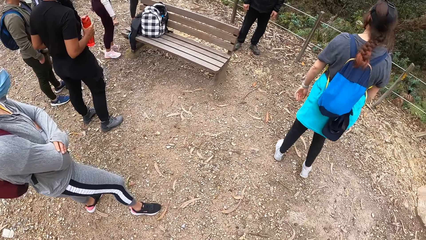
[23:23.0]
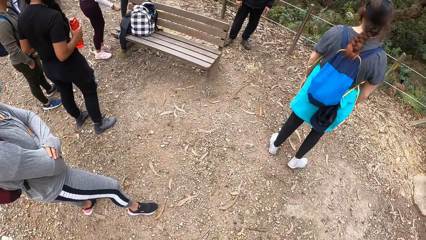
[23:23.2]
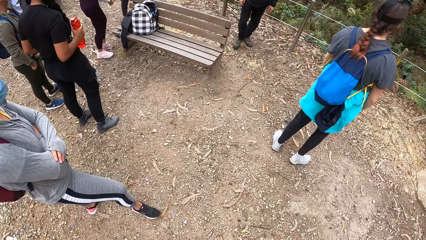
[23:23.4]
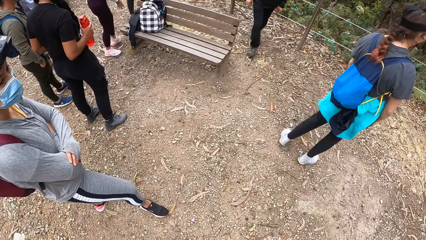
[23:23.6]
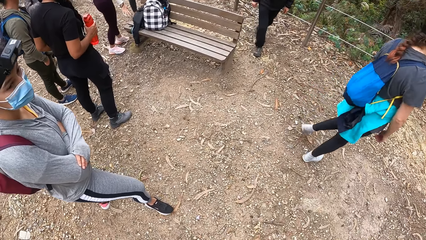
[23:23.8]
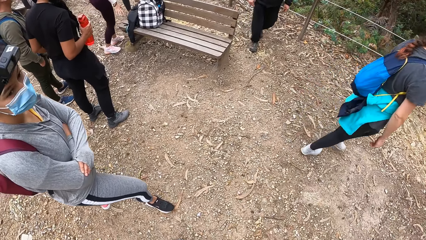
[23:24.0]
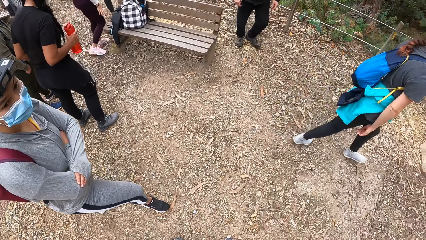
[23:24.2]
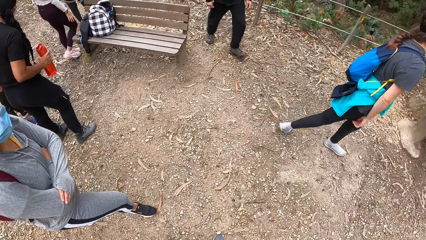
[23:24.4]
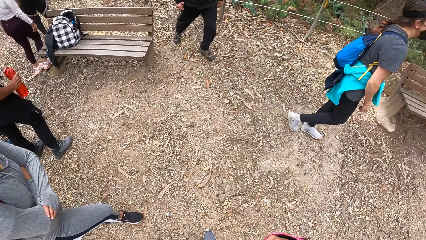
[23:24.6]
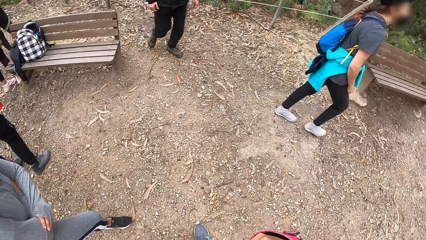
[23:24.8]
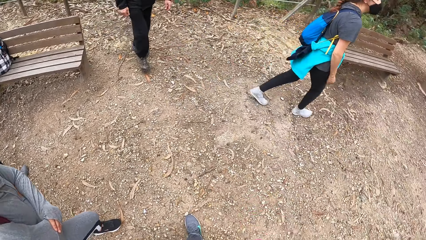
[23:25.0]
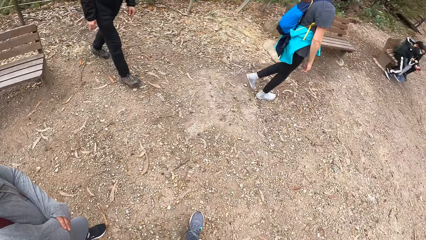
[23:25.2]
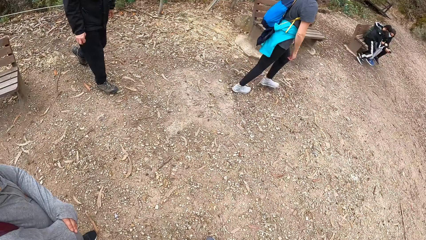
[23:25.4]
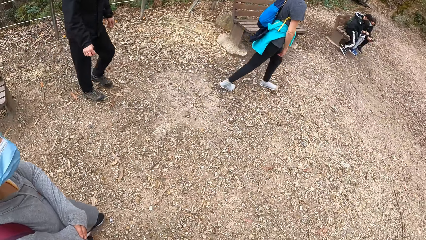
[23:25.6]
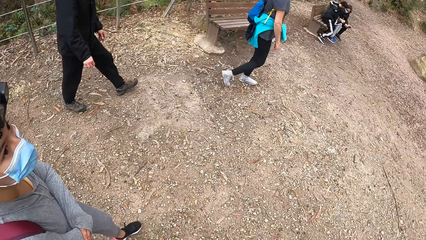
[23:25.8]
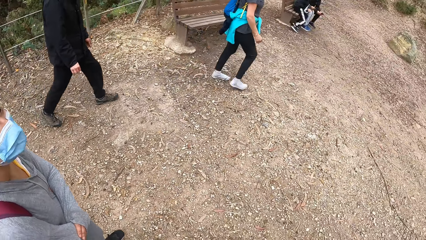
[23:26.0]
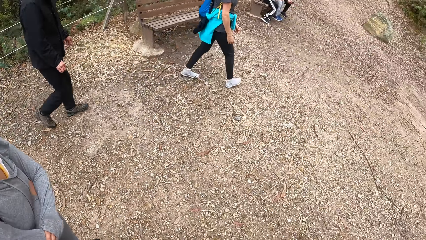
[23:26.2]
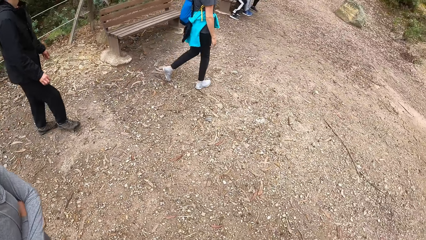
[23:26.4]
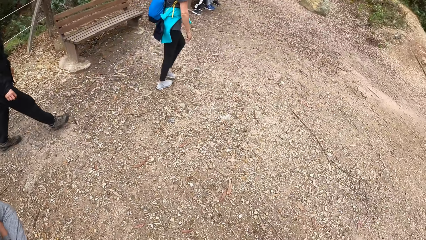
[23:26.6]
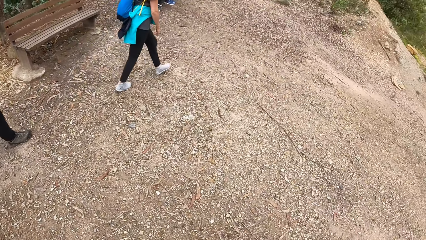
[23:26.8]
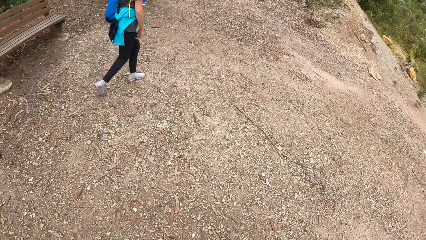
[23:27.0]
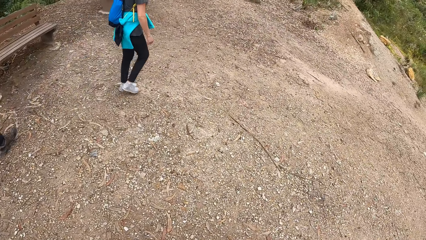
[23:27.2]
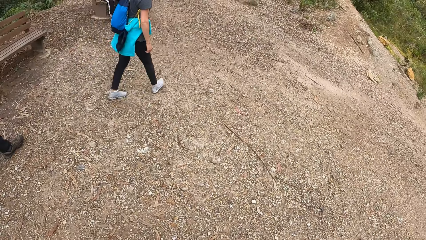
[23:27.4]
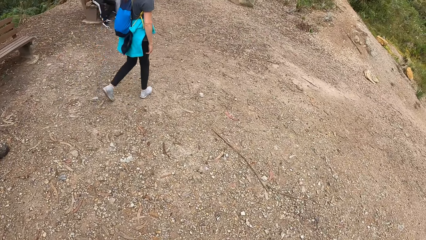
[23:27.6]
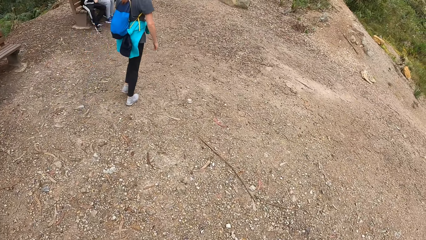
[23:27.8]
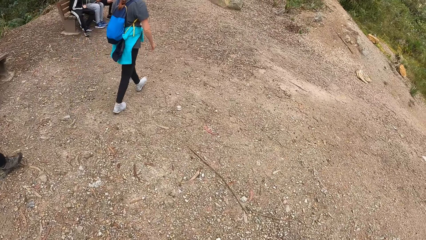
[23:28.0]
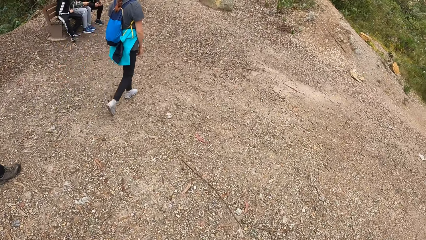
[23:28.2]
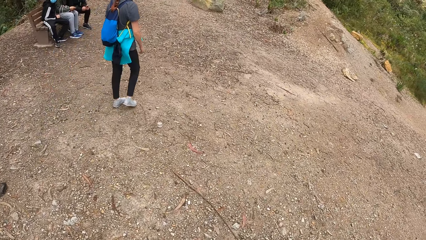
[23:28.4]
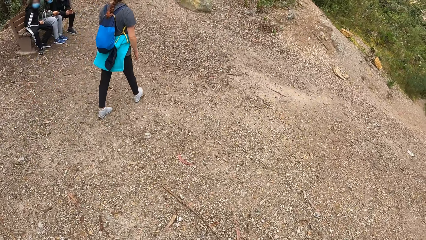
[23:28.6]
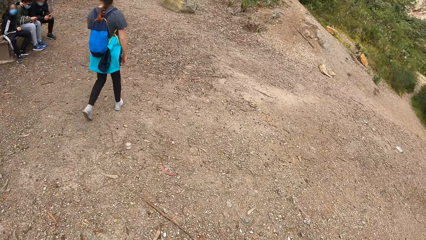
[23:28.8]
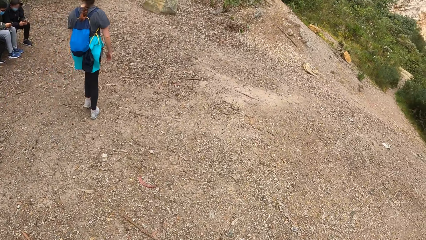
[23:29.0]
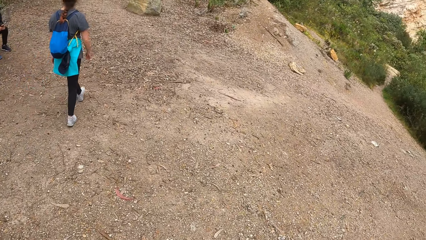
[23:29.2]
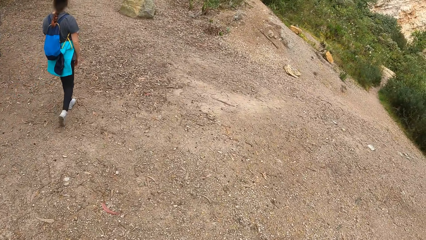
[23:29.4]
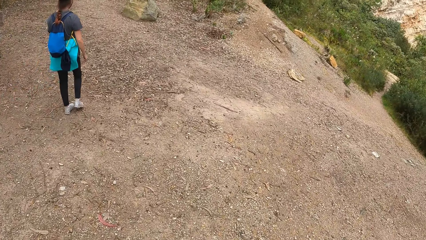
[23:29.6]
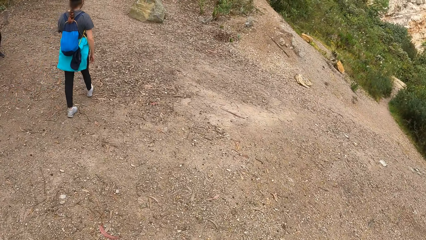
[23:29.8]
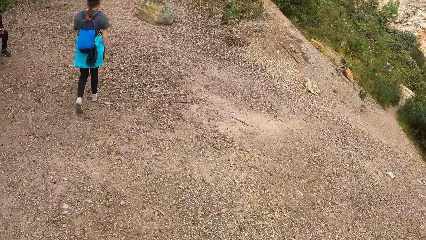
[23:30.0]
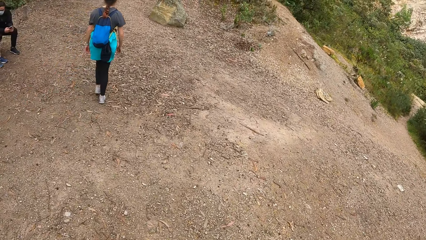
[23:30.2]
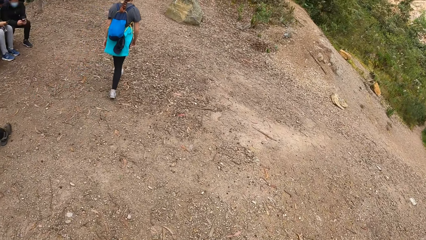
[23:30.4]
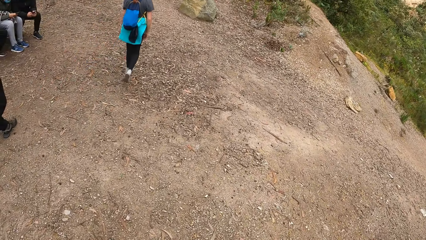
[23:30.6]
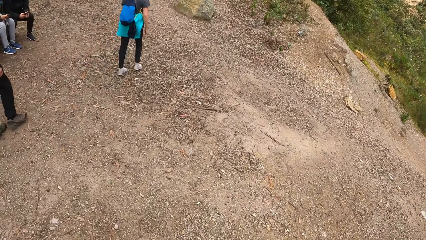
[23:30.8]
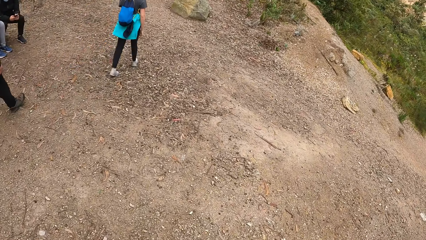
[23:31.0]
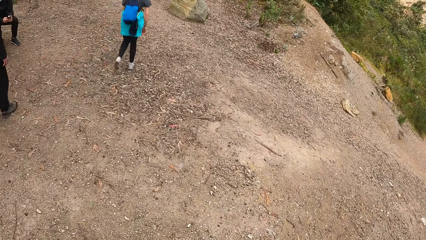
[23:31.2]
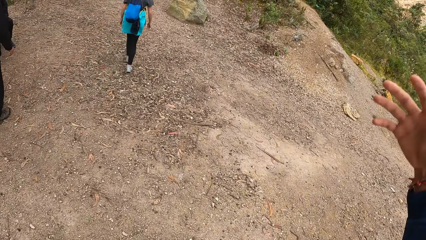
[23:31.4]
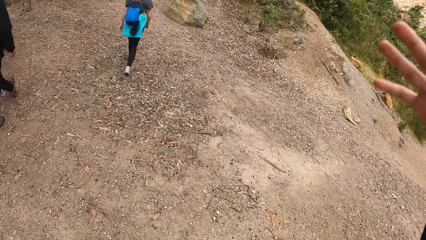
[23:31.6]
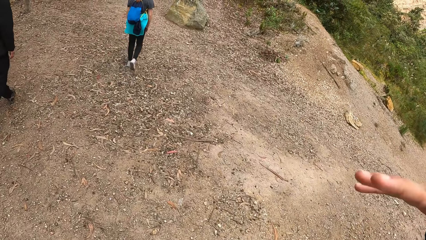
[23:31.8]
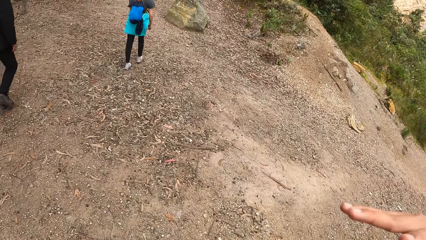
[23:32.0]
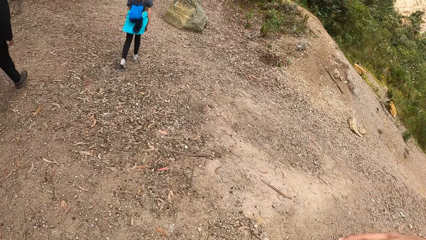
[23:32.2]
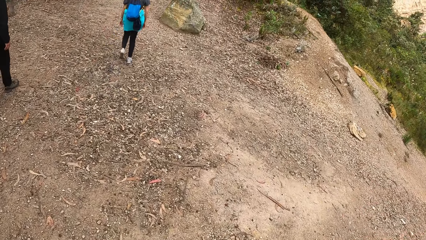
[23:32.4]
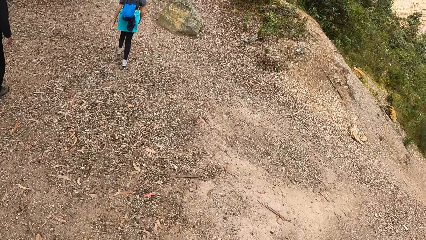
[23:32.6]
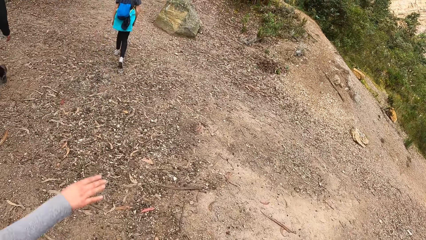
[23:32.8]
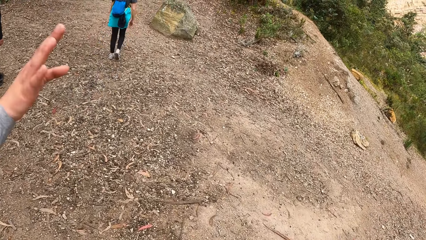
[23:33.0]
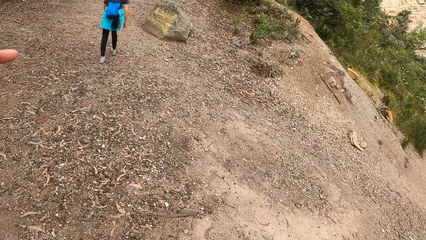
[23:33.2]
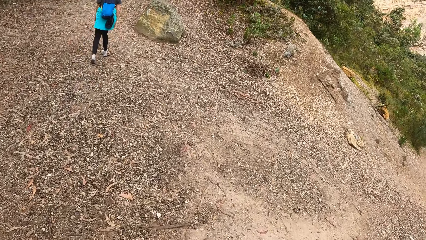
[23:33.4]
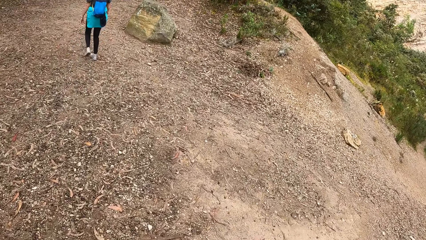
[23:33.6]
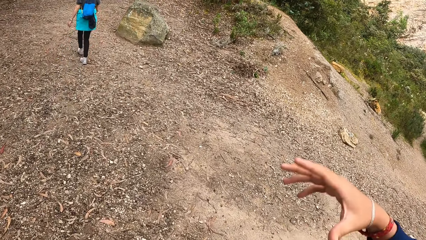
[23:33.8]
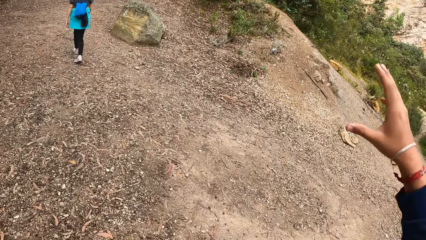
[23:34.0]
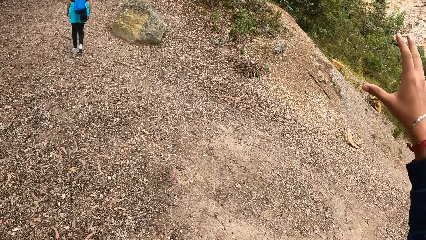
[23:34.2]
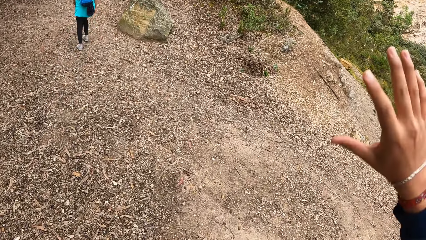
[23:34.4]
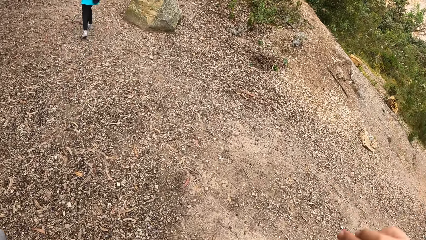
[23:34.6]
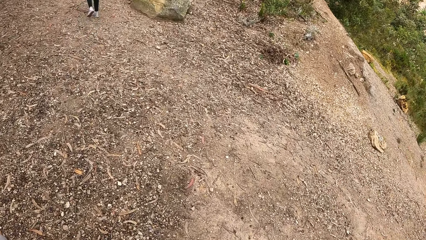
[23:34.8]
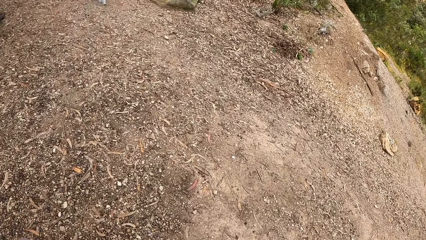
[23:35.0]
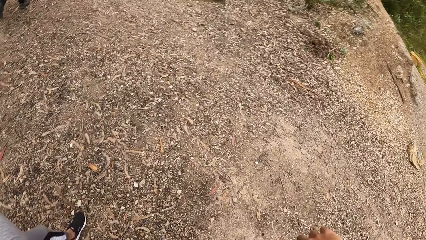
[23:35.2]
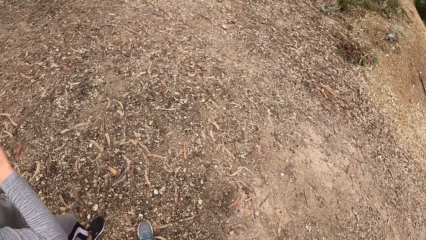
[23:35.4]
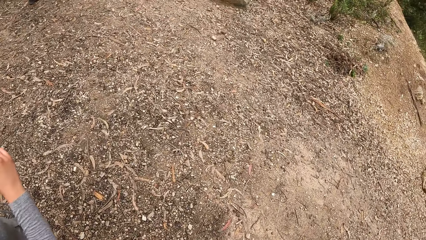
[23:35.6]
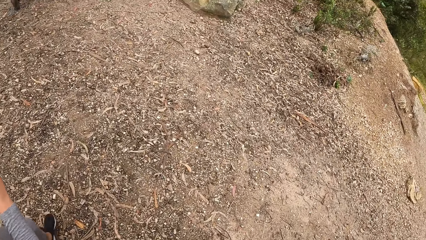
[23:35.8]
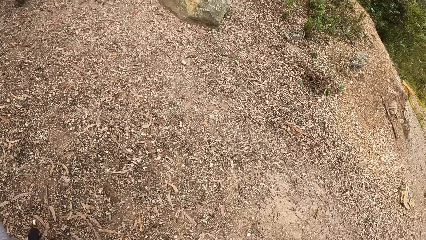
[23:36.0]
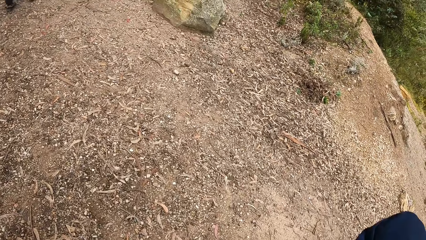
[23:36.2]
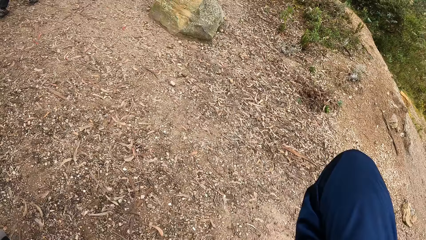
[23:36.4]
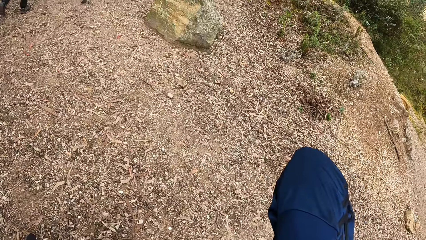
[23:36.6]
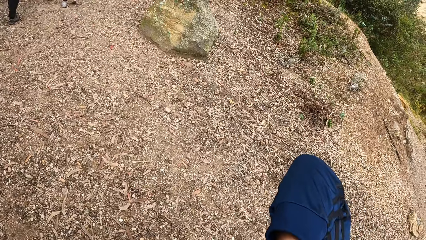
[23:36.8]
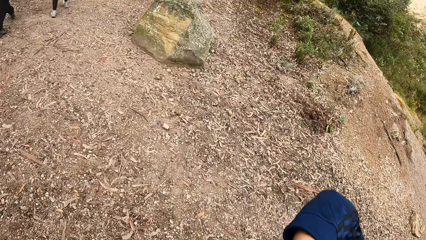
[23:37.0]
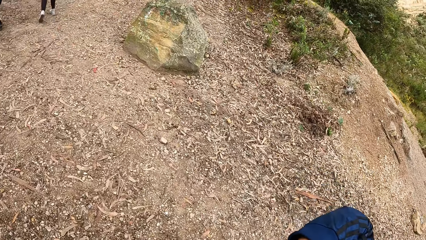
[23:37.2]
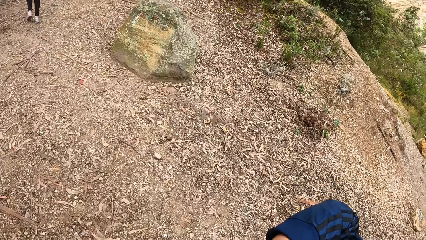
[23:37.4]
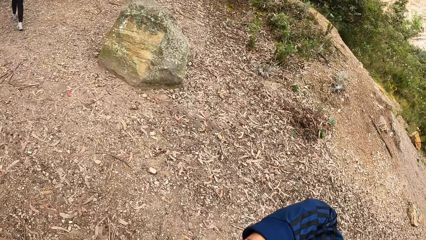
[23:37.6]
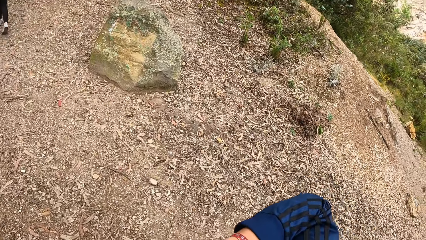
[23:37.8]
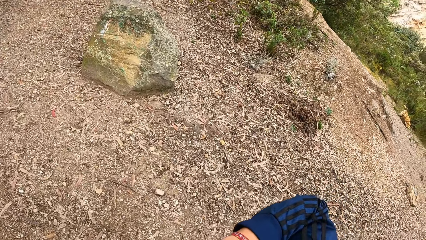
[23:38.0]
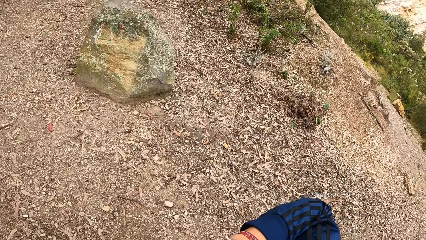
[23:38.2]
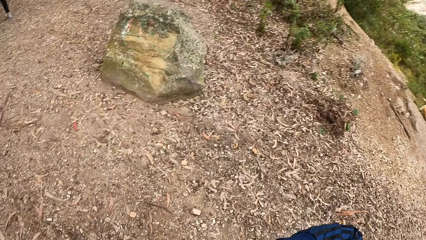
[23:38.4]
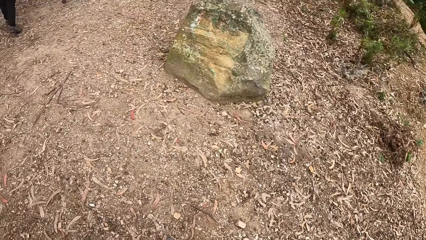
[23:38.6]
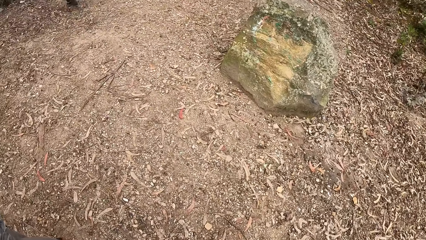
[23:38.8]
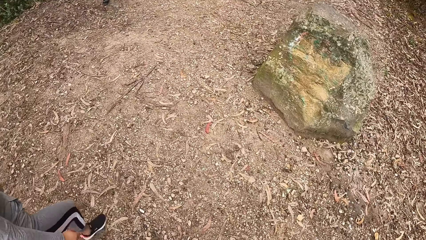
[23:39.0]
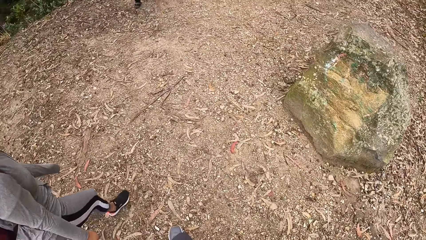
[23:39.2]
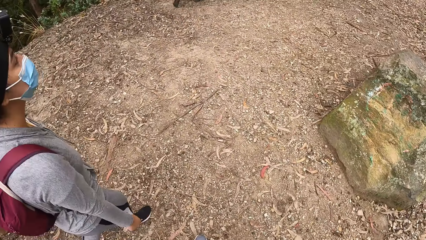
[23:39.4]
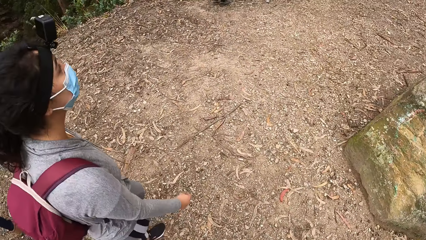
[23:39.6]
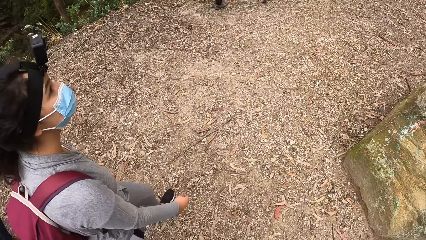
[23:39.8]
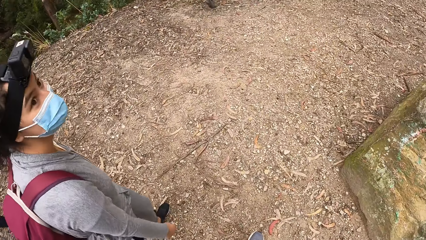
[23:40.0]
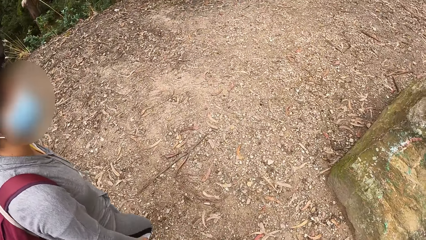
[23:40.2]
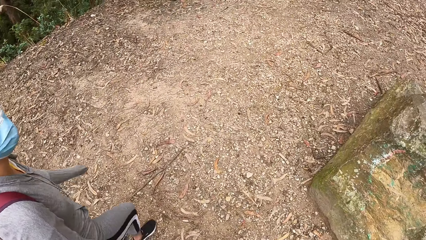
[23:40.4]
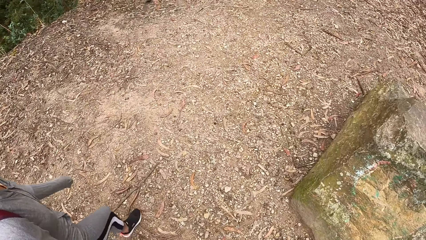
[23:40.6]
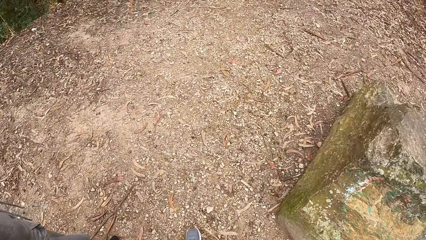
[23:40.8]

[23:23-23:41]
A lady walks on the mountain. Another lady and a third lady walk on the mountain. The camera wearer walks on the mountain. They interact with the second lady.
